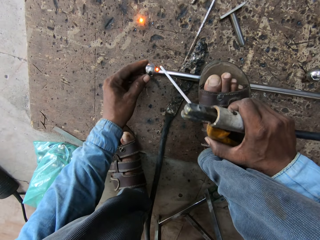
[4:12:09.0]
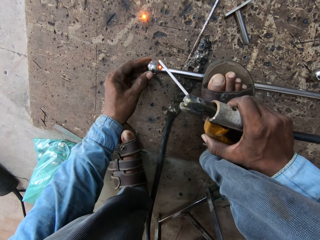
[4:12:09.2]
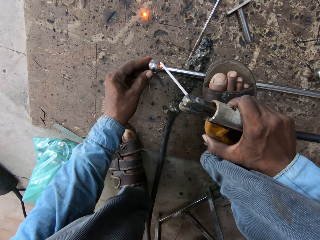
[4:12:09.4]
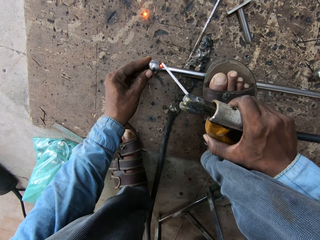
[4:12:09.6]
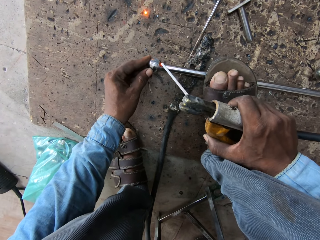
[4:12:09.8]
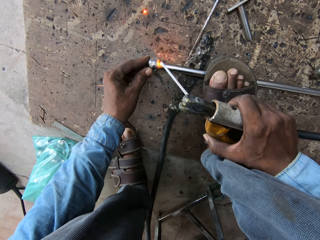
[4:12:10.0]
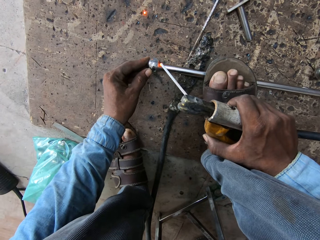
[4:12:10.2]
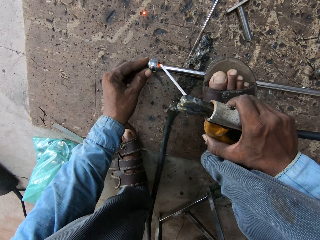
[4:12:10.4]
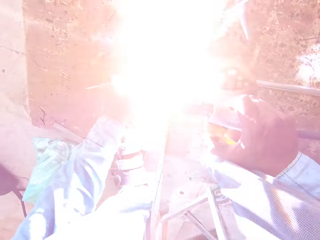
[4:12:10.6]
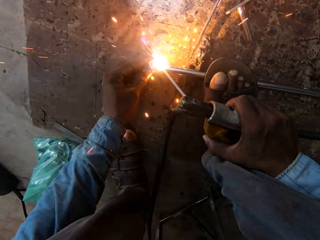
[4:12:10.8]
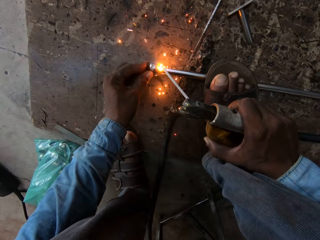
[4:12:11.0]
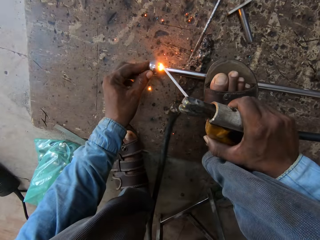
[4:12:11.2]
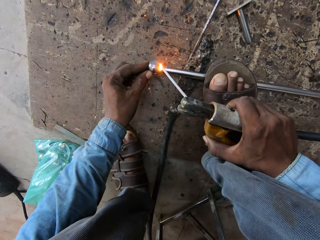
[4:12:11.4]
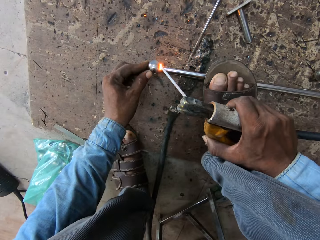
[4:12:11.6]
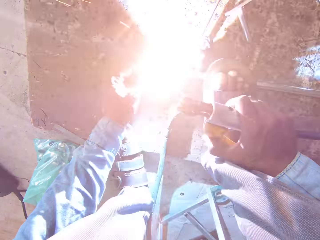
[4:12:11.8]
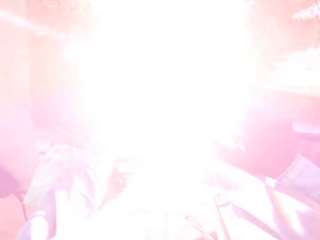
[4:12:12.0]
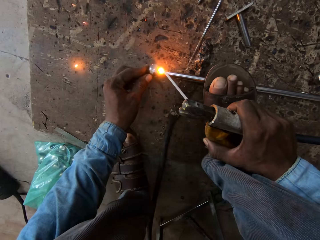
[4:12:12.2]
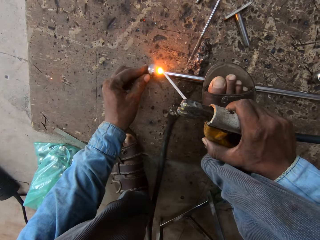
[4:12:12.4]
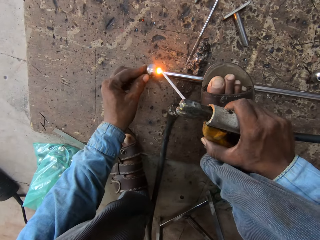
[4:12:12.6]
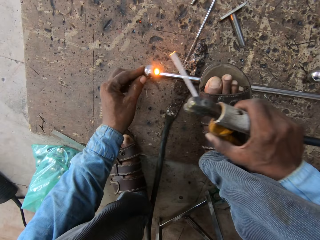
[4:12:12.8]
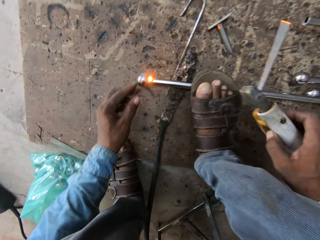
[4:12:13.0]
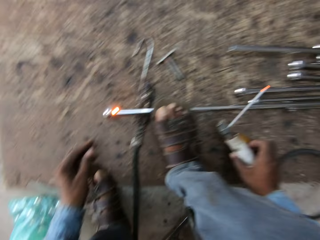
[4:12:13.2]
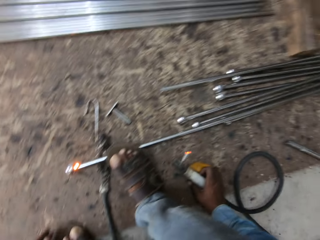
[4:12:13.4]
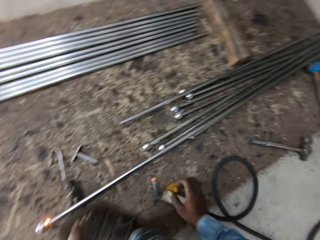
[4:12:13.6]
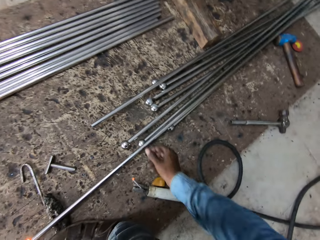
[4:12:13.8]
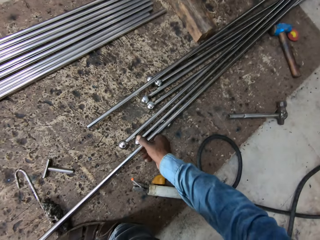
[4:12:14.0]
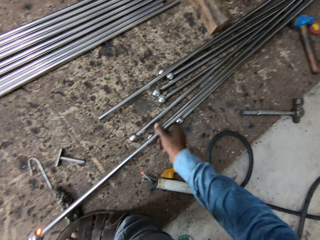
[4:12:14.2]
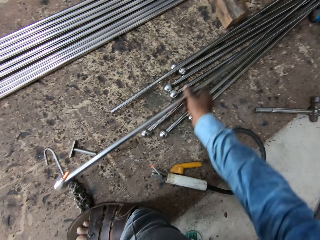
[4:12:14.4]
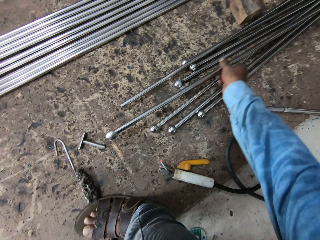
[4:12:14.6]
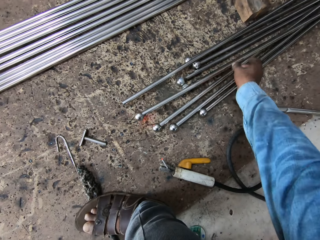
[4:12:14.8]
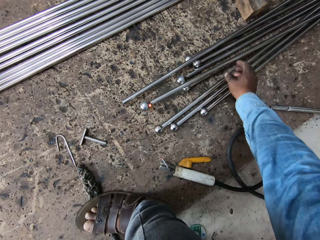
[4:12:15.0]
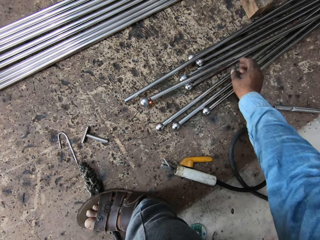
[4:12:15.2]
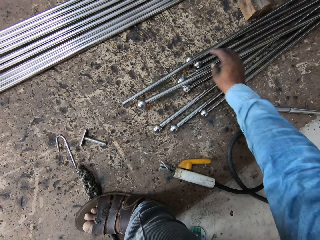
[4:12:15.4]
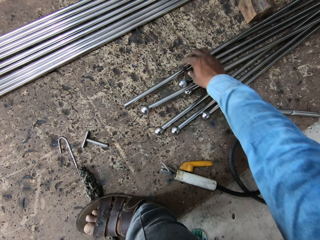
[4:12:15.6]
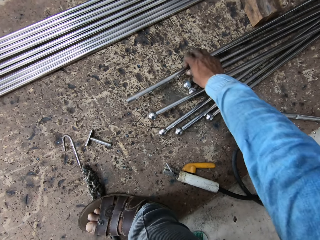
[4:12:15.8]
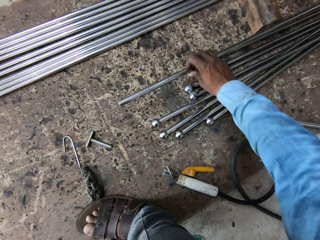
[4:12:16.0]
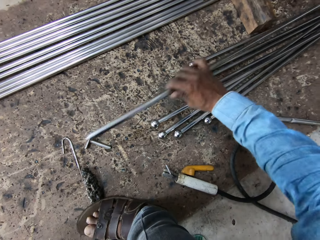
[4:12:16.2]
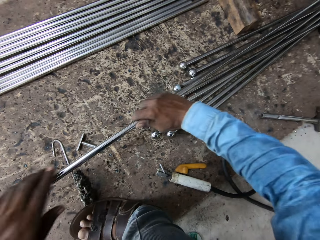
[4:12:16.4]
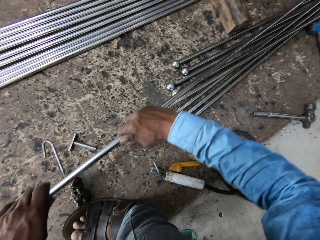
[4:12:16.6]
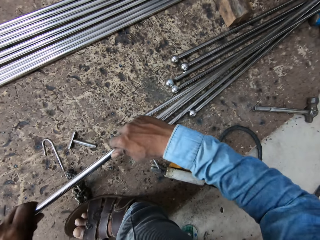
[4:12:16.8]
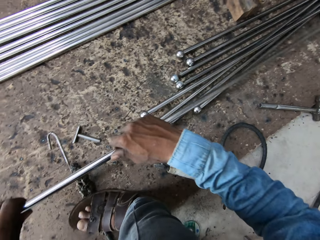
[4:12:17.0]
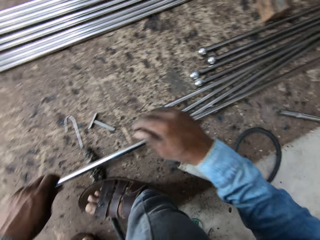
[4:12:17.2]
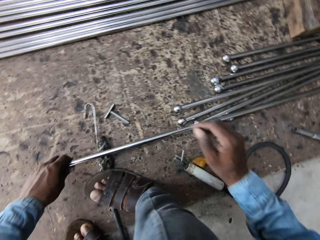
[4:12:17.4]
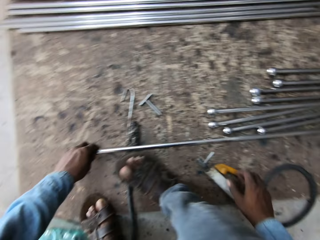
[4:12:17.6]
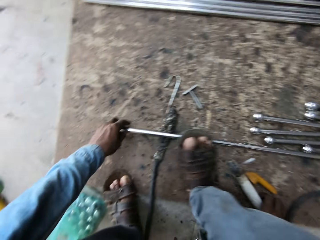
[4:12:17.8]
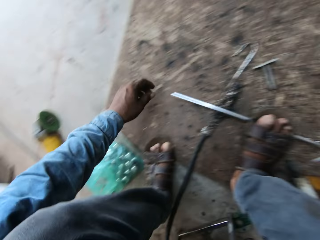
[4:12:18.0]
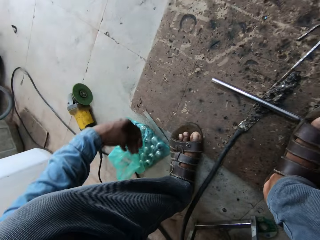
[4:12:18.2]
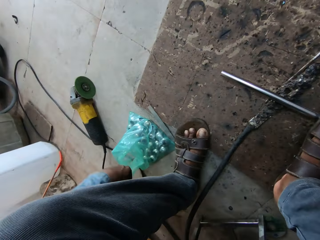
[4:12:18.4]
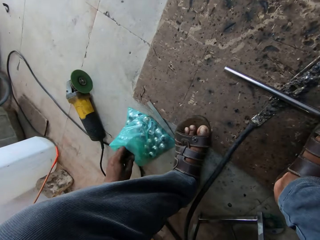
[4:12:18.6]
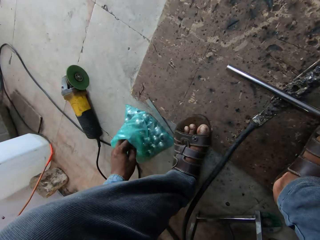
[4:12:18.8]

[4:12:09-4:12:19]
The camera wearer puts the iron rod back. They move the metal. They take another iron rod.

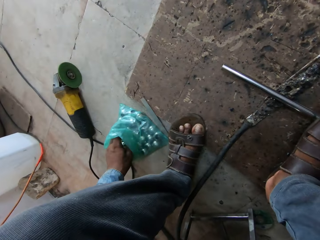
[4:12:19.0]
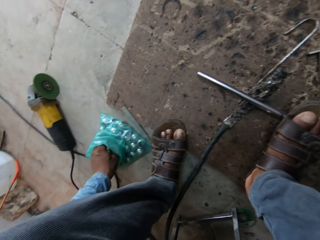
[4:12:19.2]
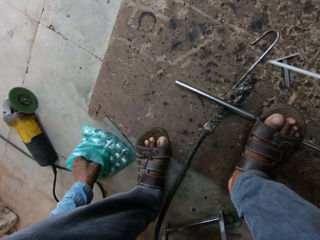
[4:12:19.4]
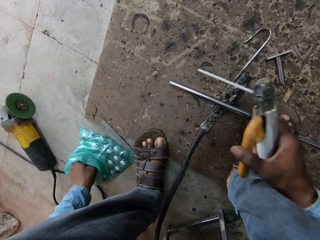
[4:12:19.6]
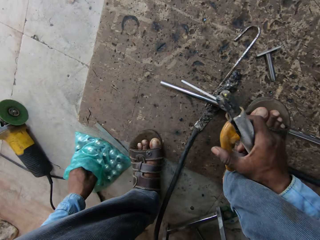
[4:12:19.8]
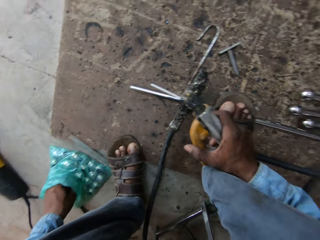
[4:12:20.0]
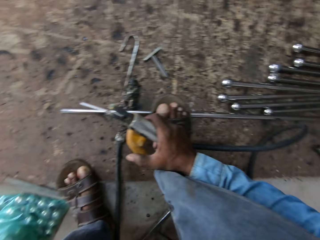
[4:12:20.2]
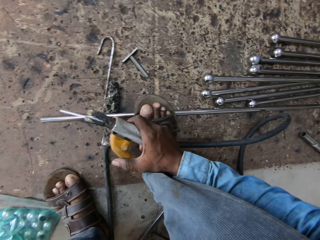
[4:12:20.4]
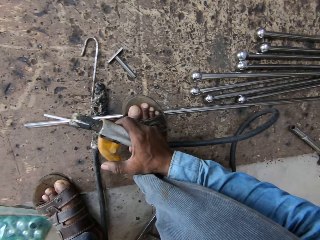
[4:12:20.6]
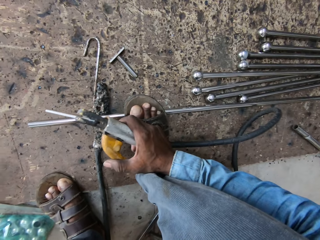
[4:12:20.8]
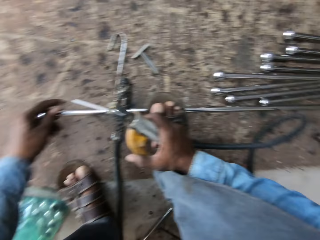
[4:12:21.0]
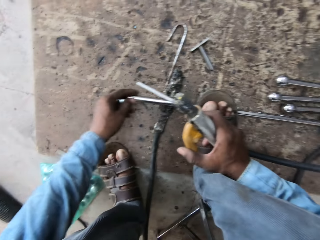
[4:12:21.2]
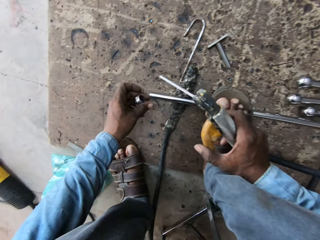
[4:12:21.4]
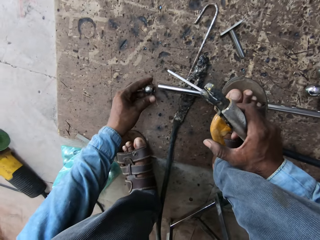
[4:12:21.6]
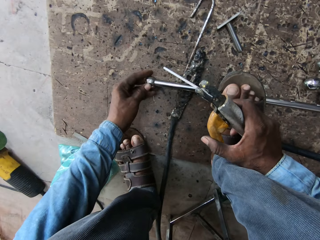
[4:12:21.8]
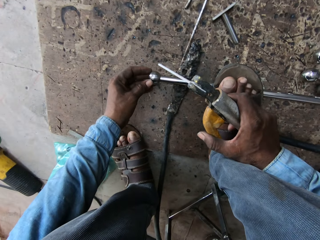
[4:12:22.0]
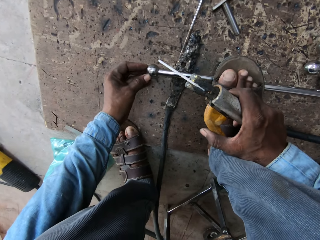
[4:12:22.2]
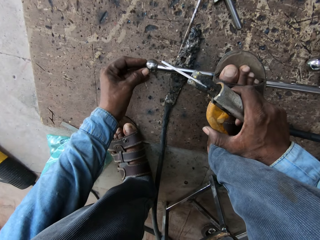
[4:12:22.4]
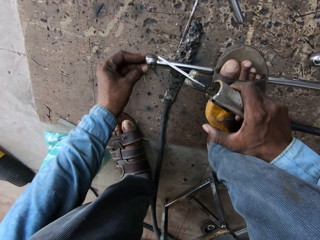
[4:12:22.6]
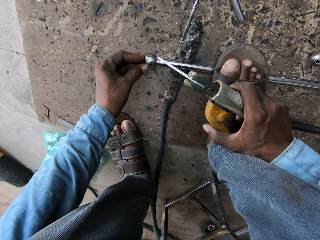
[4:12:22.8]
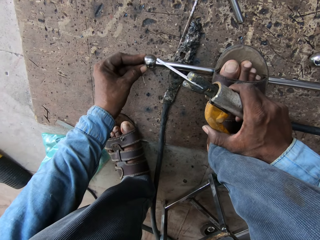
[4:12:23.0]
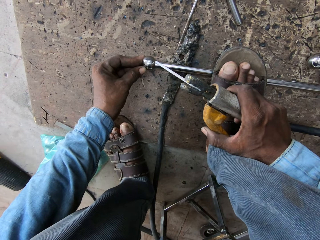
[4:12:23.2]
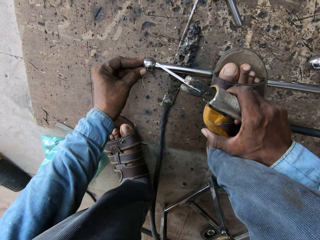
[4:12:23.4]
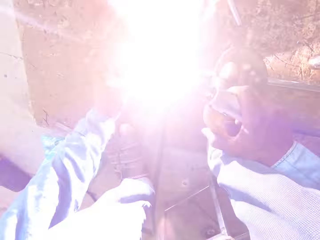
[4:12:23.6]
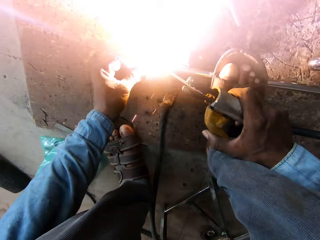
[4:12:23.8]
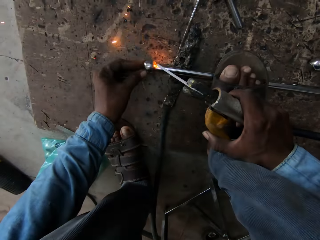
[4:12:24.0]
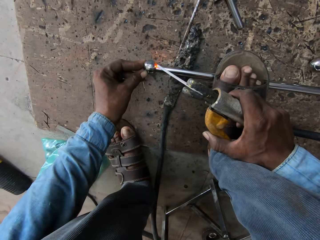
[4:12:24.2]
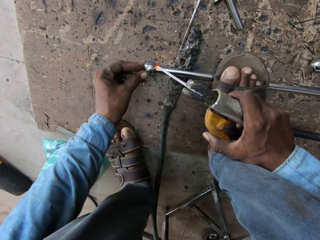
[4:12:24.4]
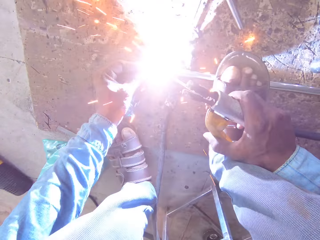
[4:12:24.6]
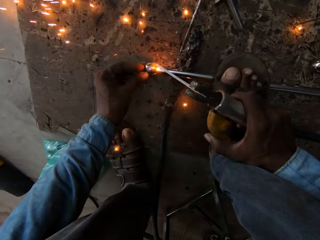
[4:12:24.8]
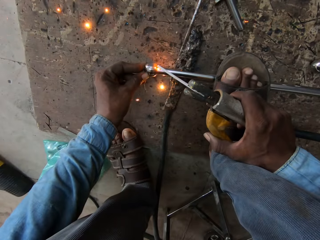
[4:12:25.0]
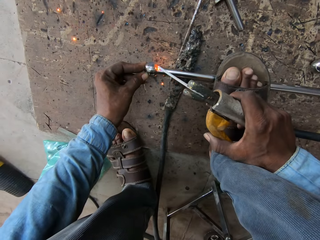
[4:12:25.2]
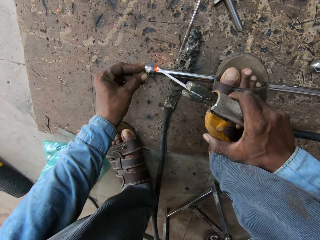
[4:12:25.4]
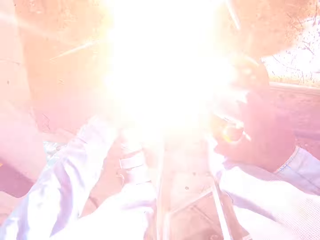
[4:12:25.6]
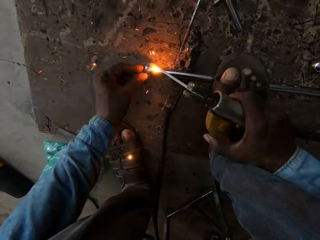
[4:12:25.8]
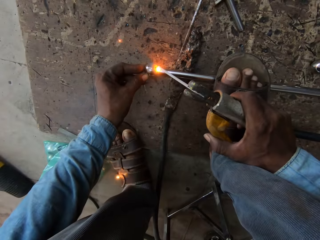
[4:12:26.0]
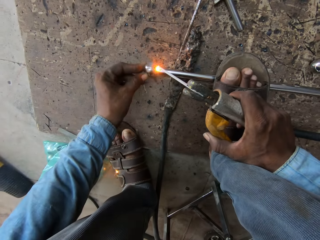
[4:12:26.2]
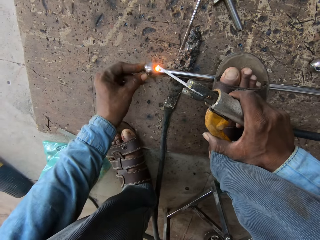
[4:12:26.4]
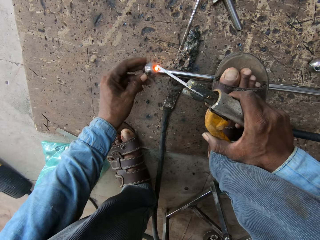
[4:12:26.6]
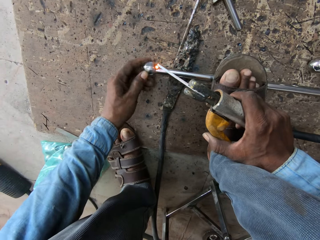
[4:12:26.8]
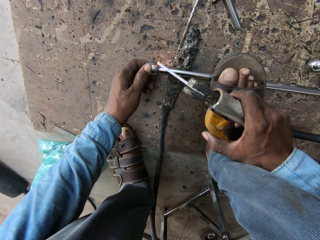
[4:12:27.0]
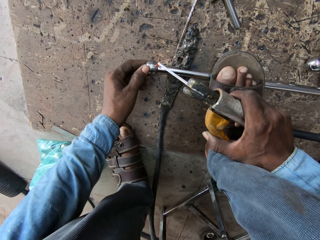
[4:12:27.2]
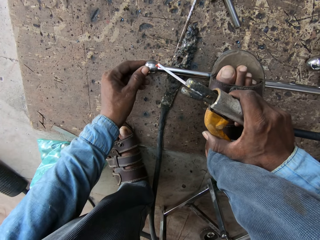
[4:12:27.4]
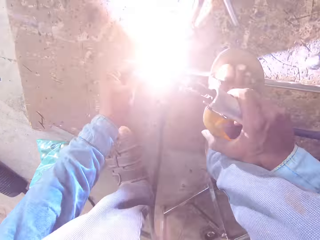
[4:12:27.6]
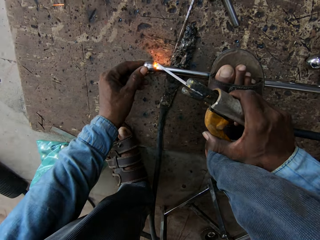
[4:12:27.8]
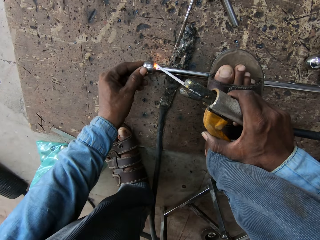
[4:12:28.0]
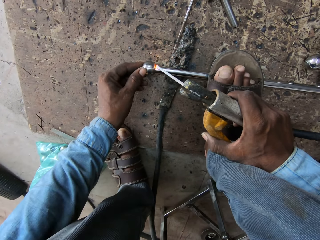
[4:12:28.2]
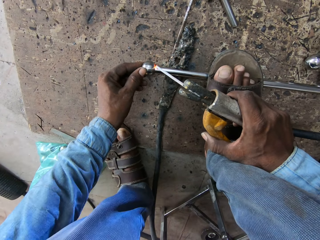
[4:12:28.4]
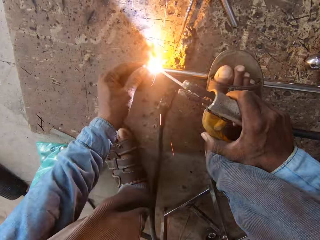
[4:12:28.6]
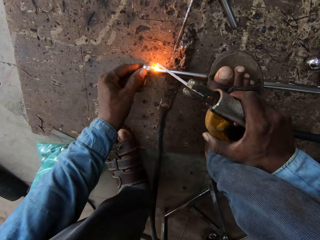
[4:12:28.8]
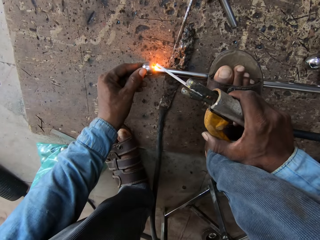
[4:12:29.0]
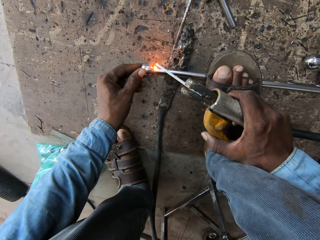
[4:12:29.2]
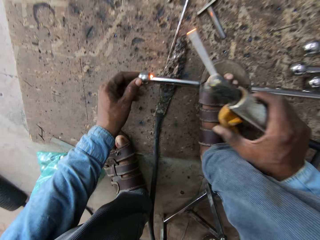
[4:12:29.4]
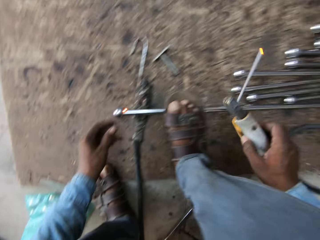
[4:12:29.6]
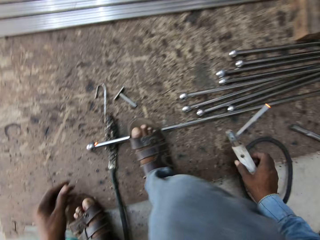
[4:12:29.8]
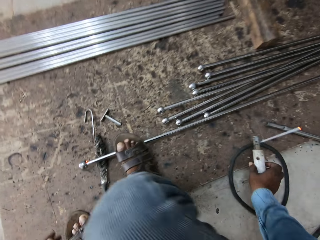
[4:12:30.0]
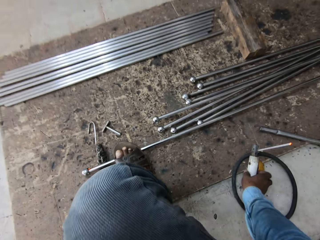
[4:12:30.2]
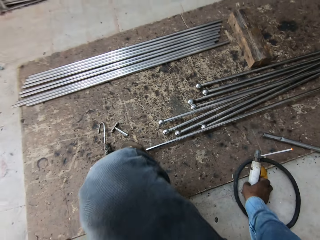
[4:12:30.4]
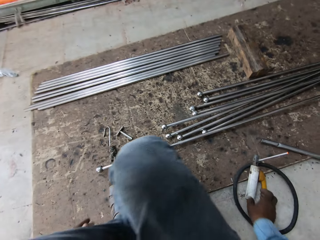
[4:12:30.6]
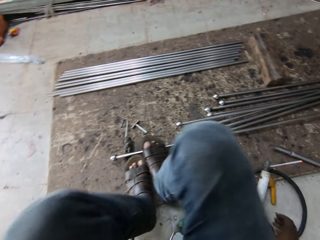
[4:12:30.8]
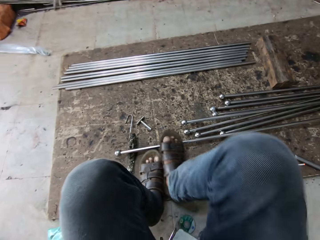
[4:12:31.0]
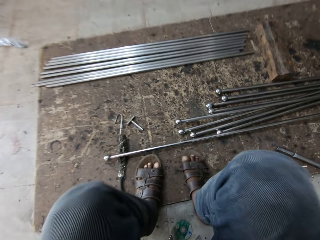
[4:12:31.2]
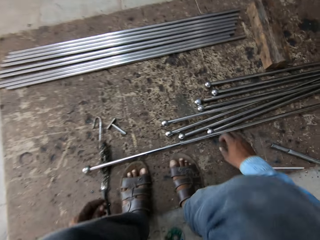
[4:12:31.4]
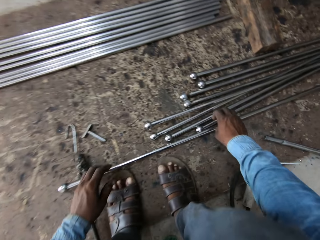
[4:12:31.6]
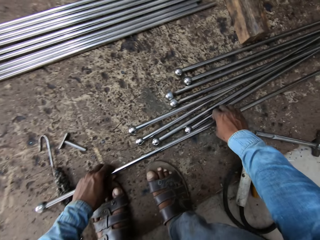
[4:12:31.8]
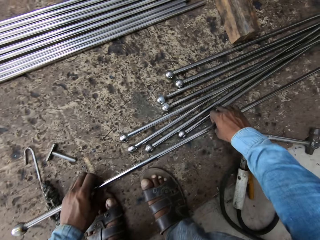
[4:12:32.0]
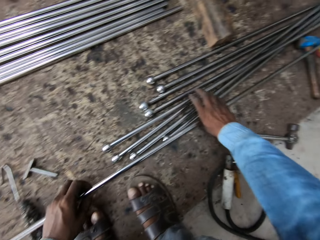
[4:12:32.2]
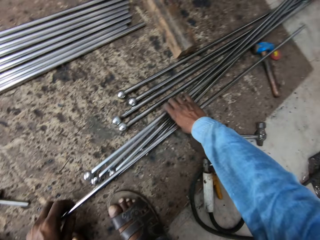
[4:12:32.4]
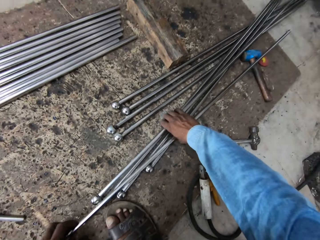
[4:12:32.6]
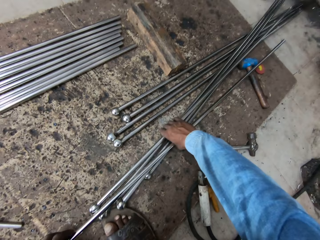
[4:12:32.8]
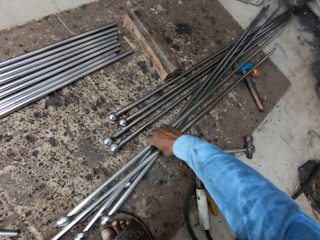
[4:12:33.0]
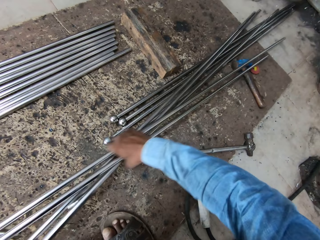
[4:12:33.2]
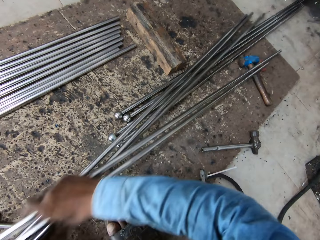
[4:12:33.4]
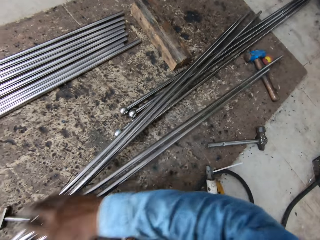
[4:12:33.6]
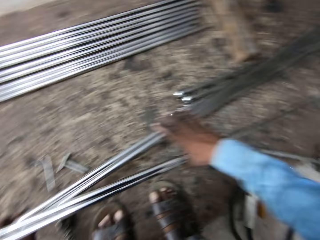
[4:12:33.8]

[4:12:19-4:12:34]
The camera wearer puts the ball on the tip of the iron rod. They weld the iron rod. They put the welder down. They lift the metal.
